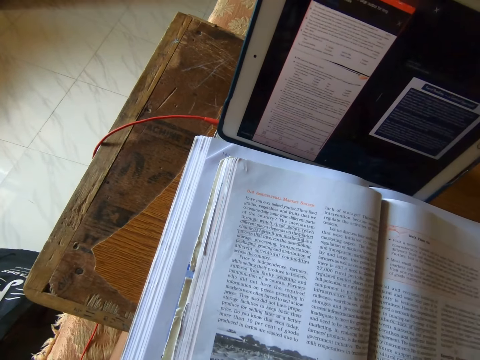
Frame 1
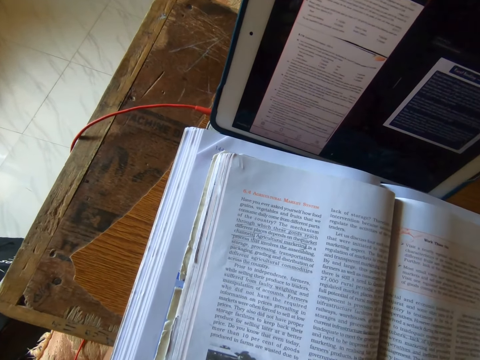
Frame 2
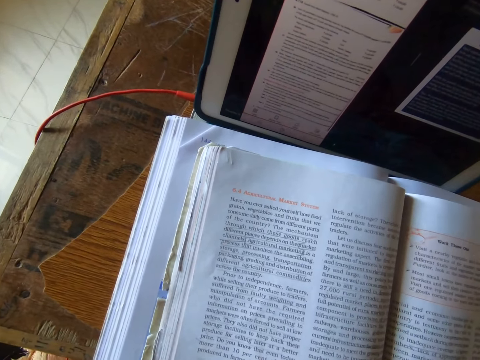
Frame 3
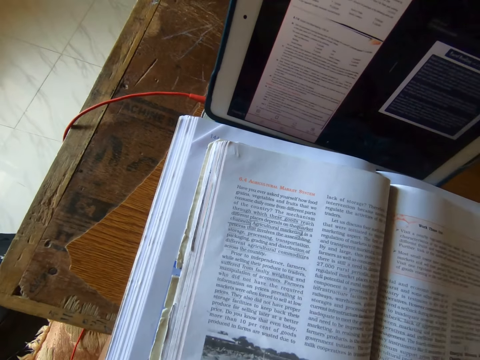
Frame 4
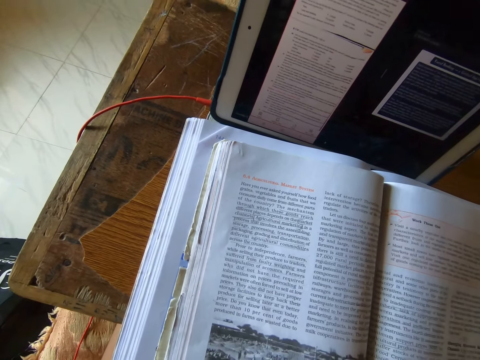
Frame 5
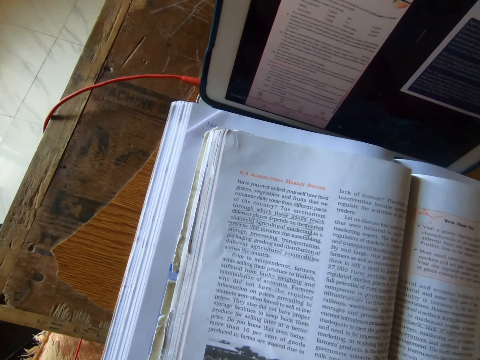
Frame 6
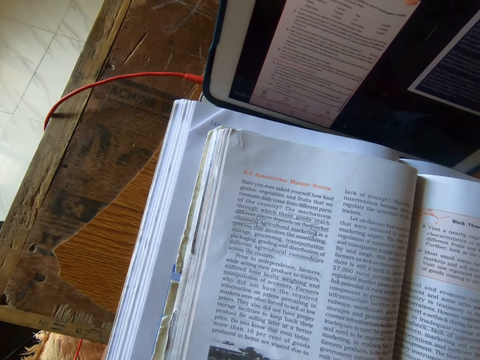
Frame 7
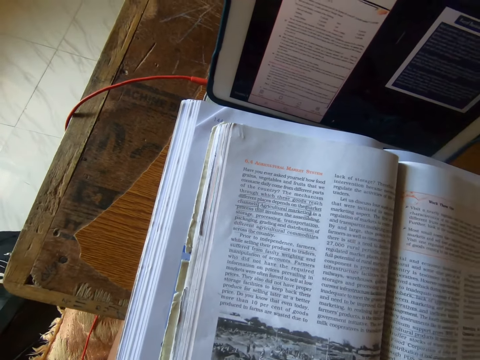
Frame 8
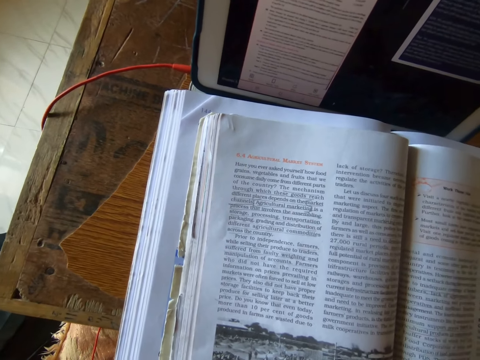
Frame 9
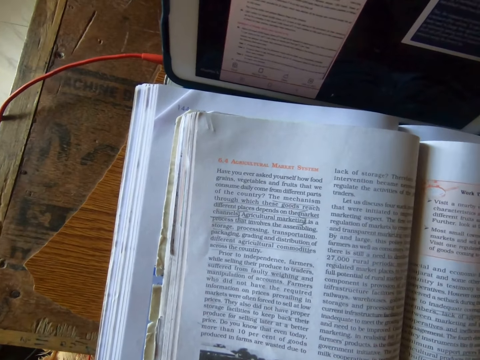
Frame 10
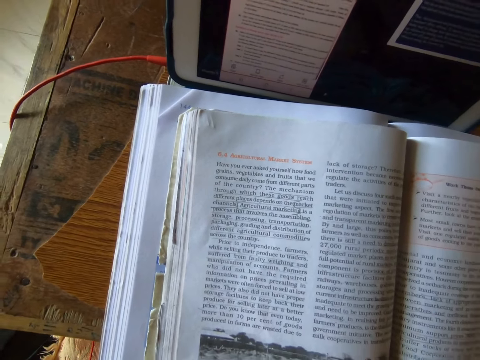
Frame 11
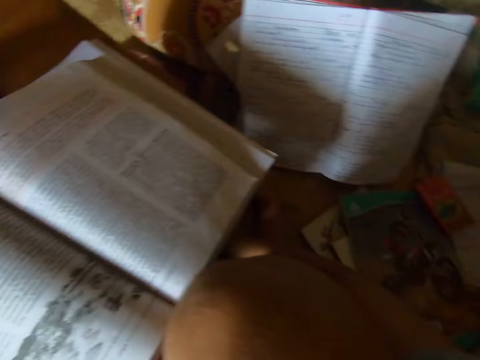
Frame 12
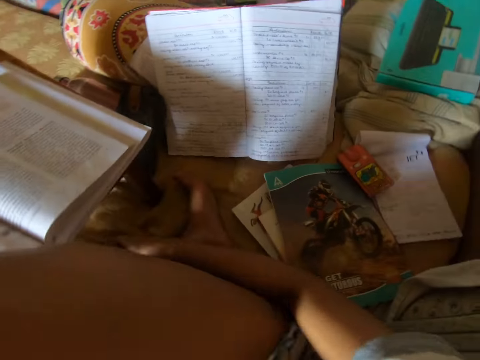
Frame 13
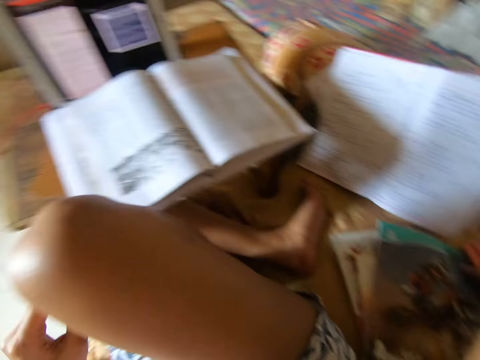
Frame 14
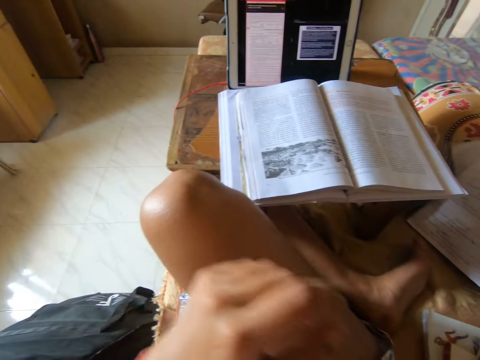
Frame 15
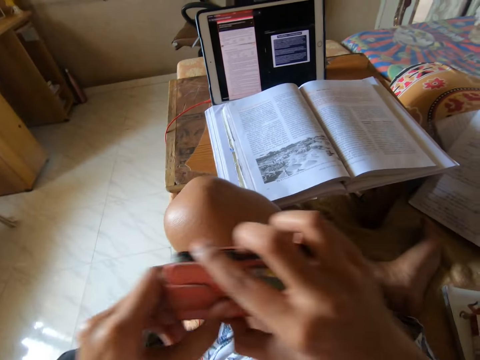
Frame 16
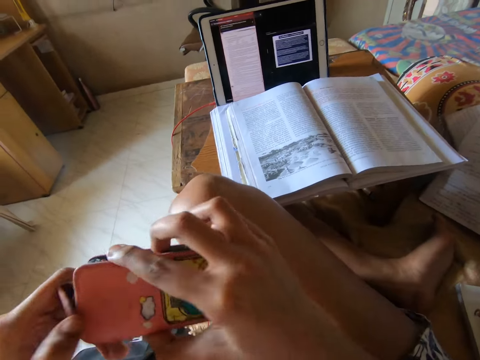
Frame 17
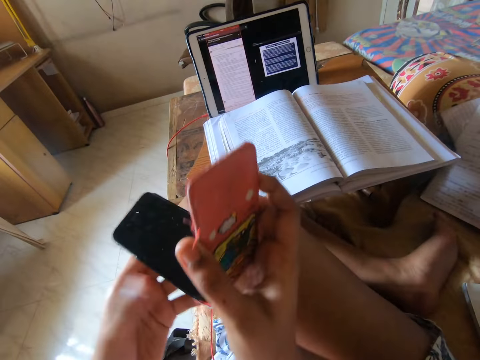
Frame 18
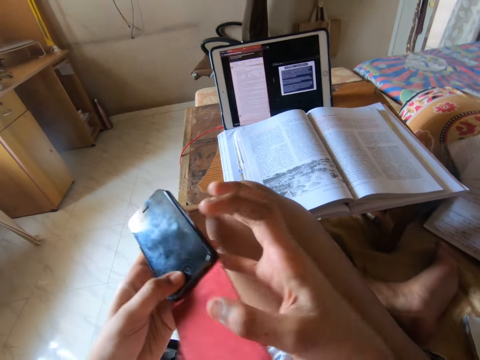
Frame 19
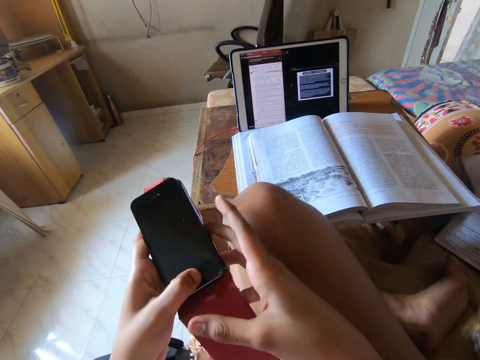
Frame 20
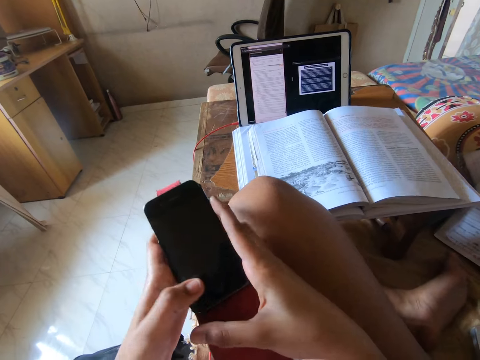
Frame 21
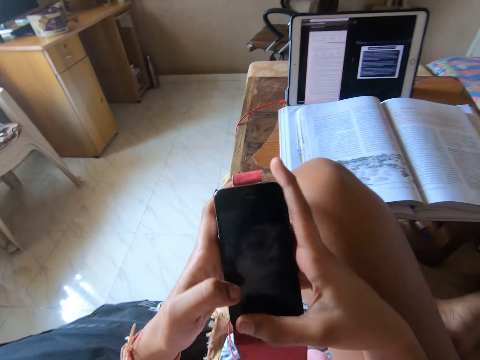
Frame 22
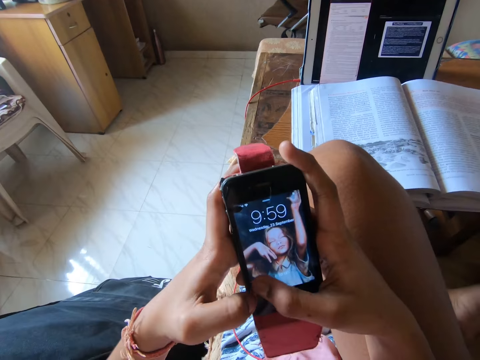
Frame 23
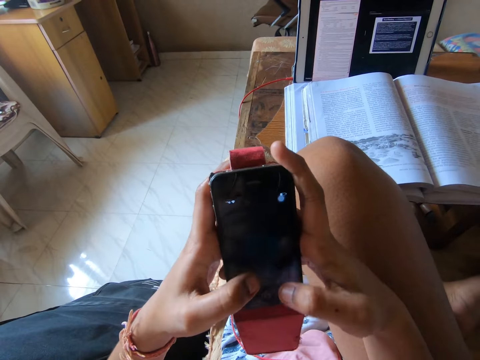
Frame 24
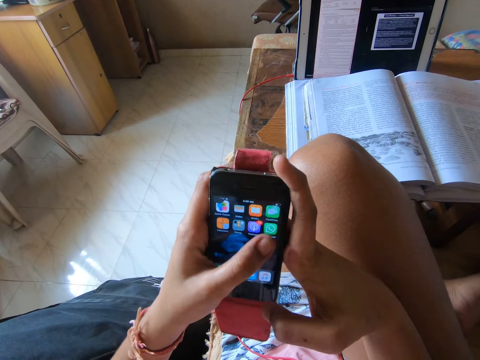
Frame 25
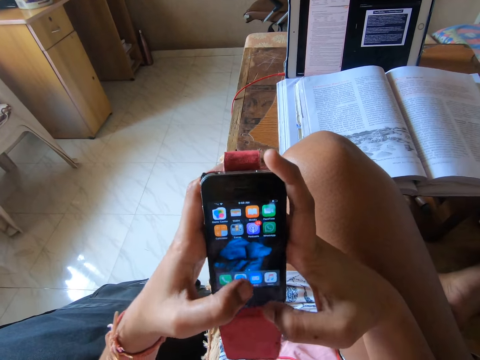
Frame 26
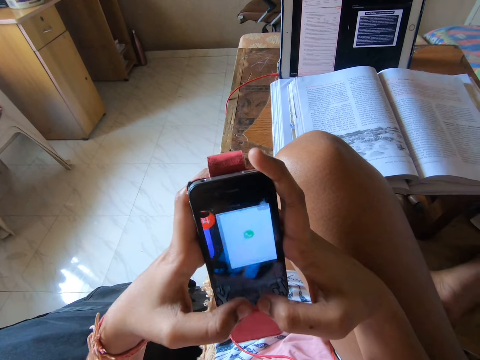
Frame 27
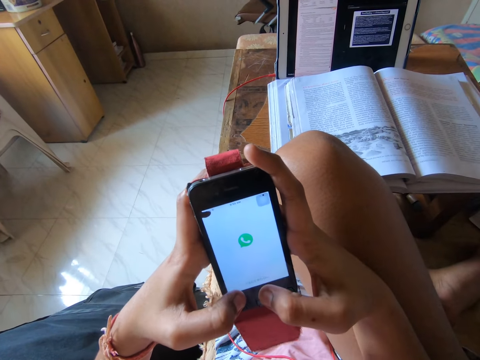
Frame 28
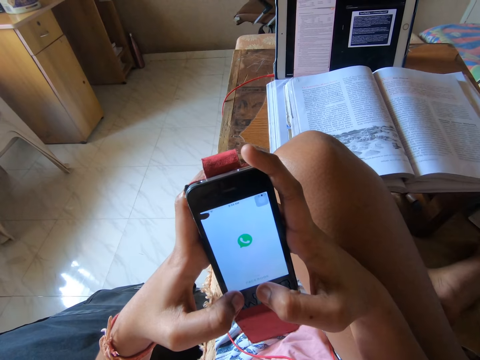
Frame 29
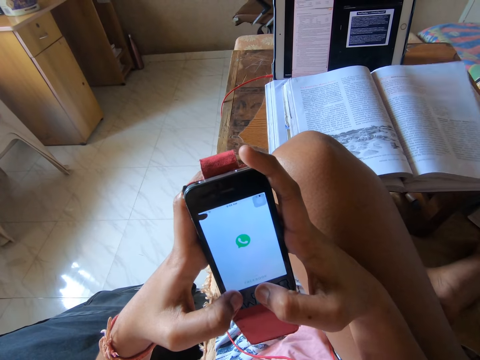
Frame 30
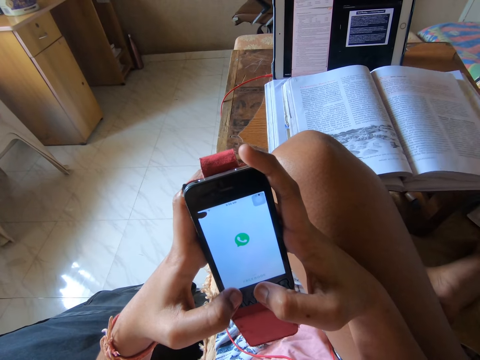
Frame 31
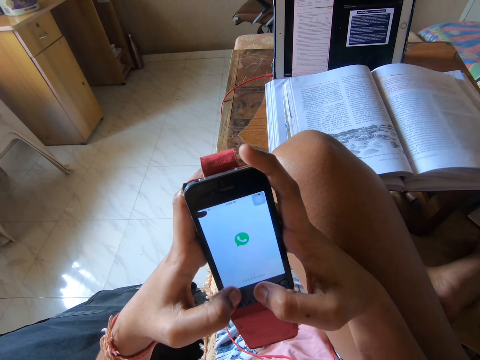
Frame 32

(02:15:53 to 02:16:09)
The camera wearer turns around. She takes her phone from the bed. She holds the phone. She opens the case of the phone. She uses the phone. She presses the phone.

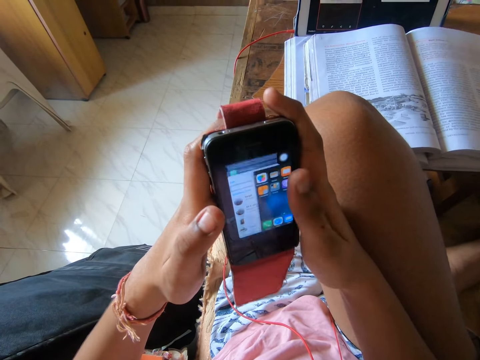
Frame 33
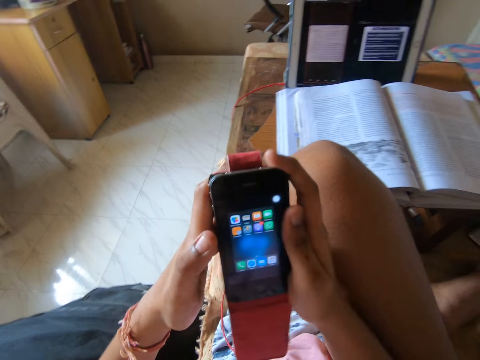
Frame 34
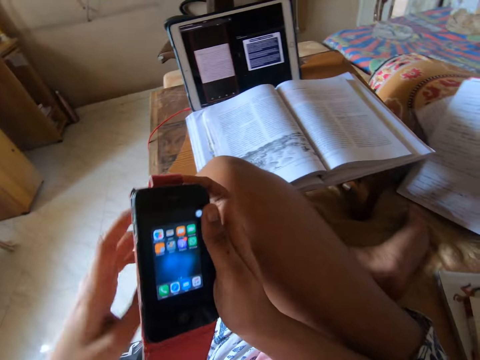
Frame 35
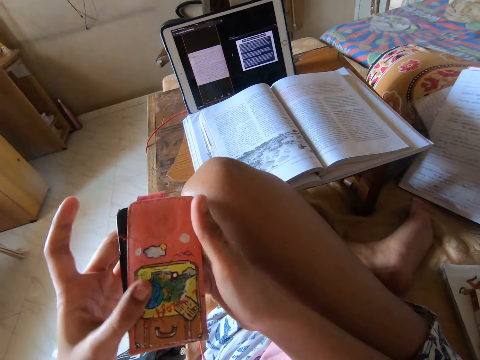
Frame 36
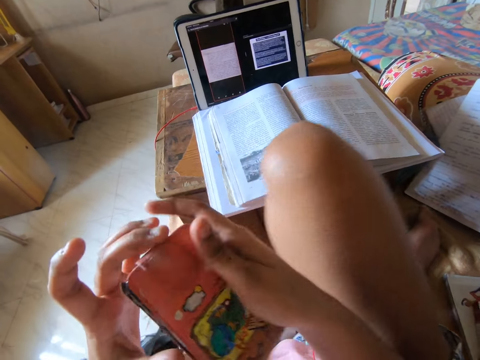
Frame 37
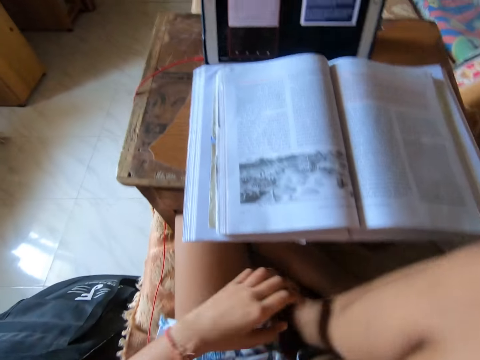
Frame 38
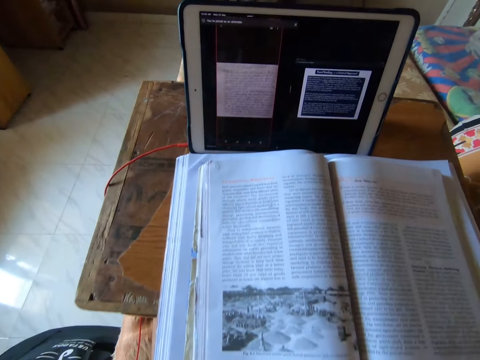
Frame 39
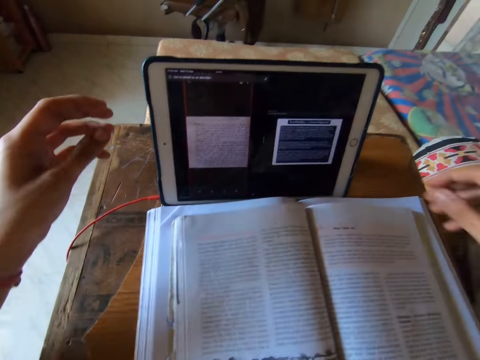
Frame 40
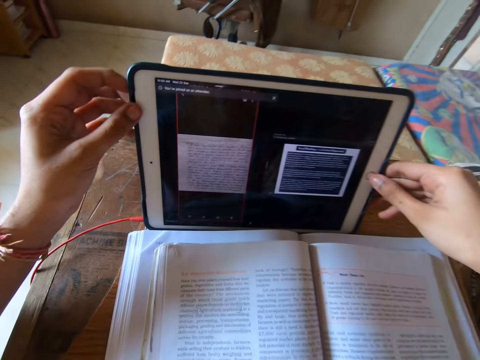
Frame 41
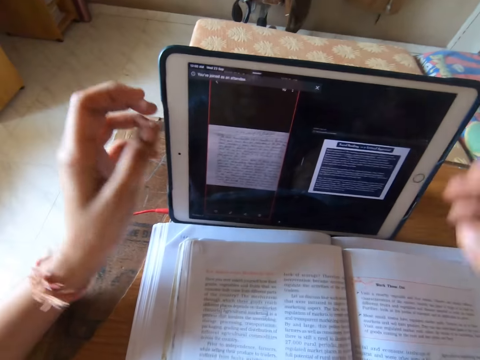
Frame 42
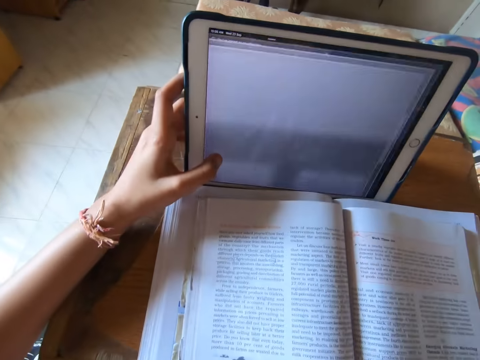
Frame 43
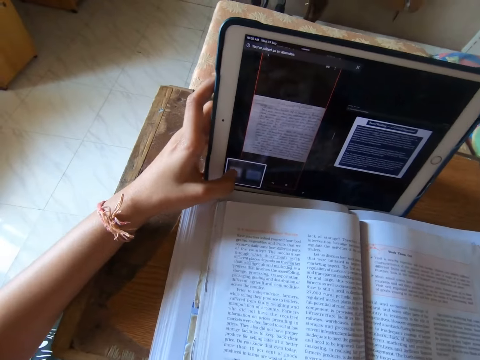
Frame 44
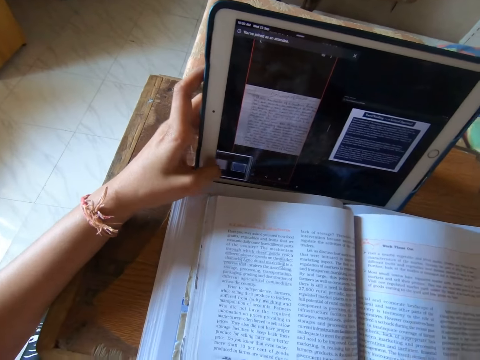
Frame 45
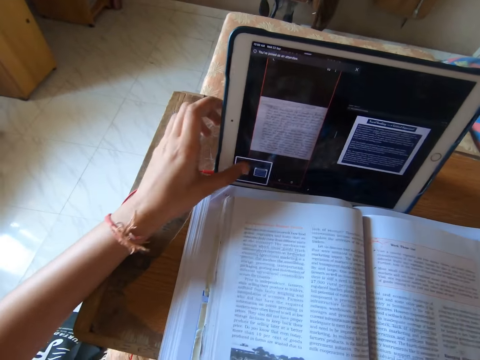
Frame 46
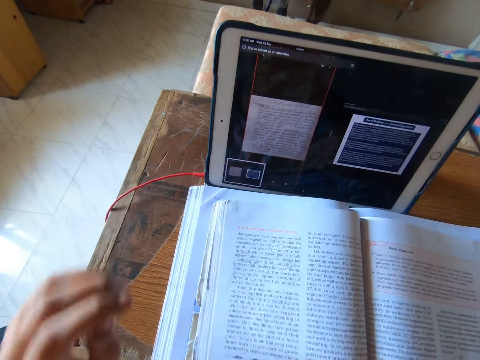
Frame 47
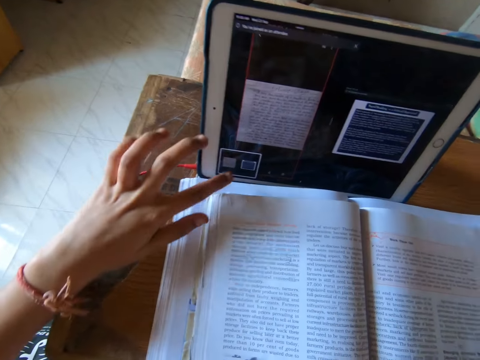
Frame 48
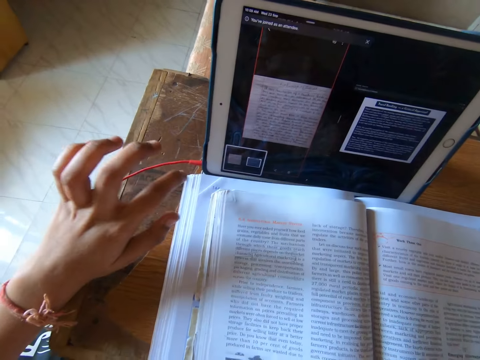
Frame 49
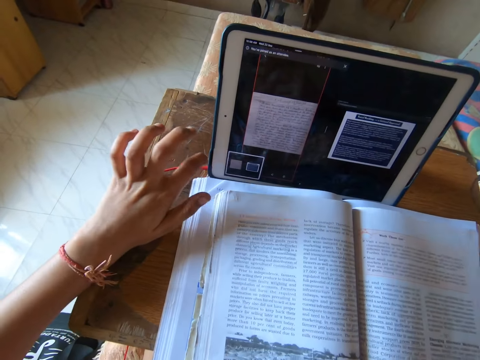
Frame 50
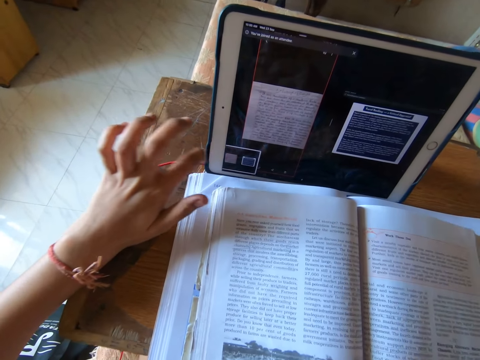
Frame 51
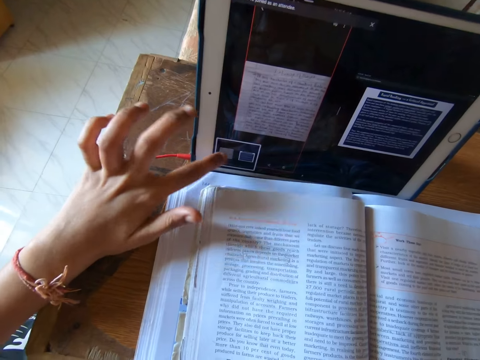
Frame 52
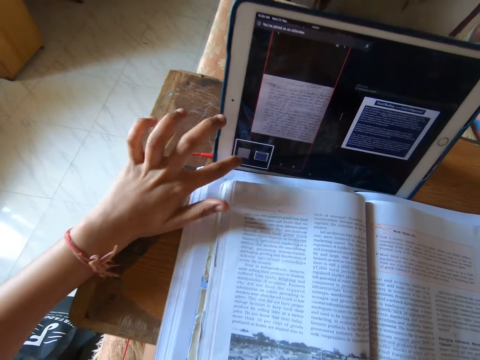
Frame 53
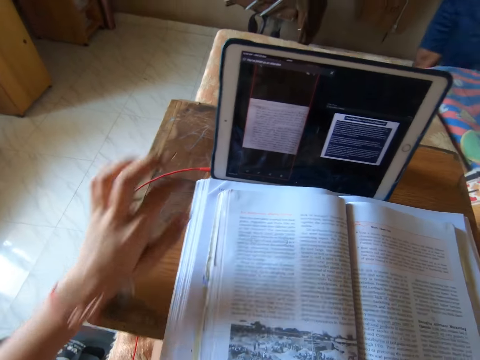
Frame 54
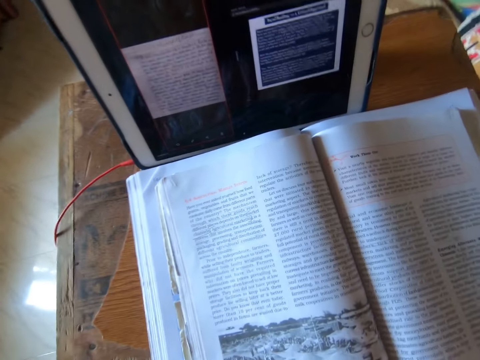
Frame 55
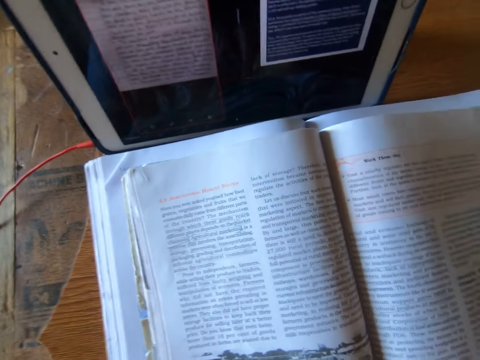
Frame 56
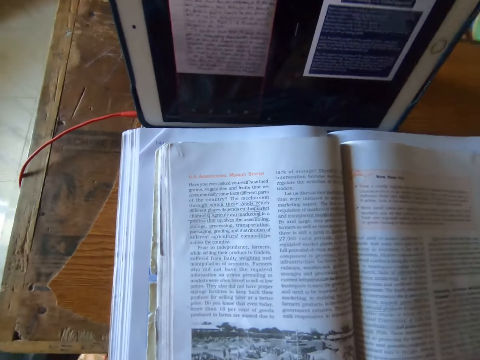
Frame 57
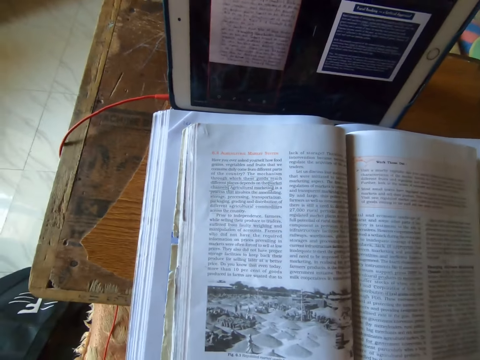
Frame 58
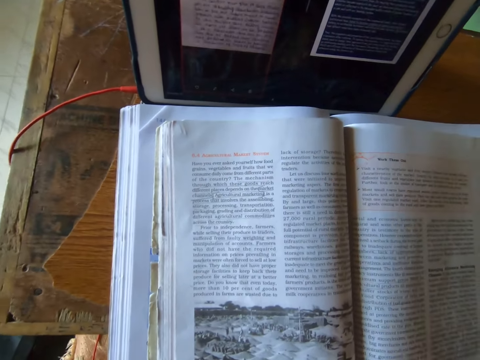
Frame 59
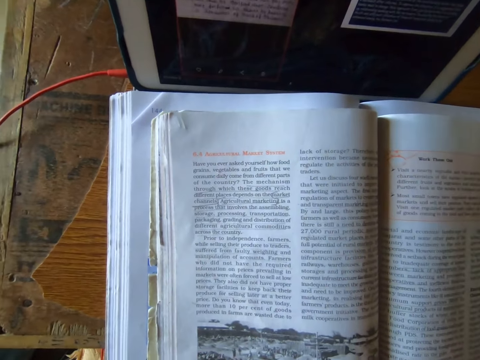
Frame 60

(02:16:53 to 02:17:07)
The camera wearer covers the phone with the case cover. They drop the phone on the bed. They hold the tablet. They use the tablet. They press the iPad on the table. They look at the book.
